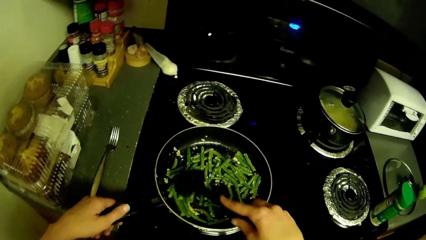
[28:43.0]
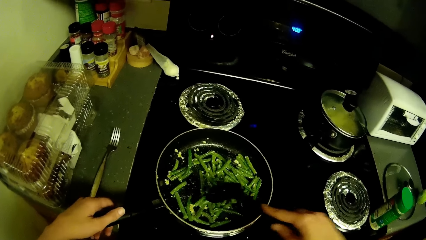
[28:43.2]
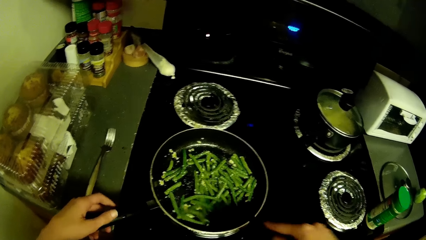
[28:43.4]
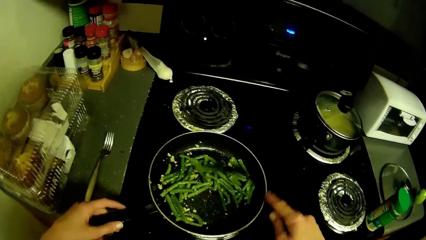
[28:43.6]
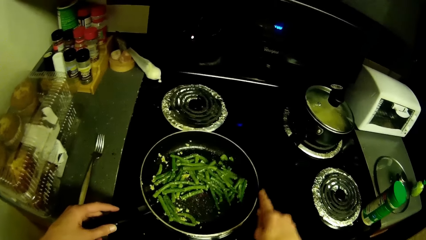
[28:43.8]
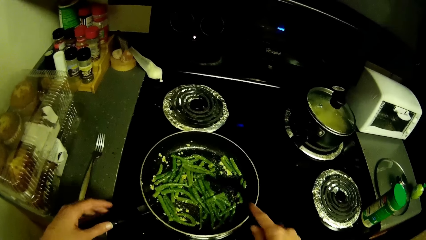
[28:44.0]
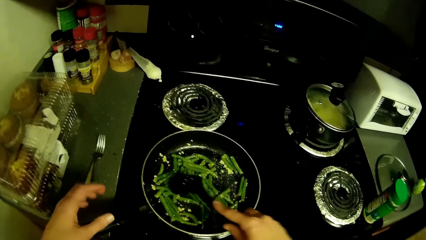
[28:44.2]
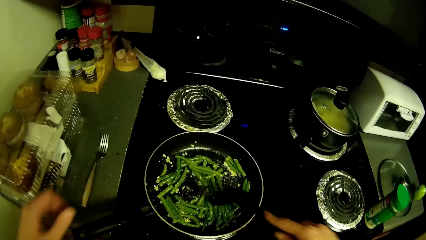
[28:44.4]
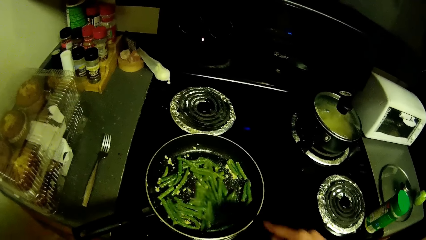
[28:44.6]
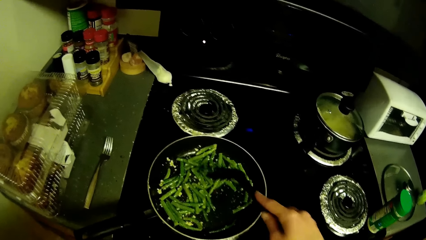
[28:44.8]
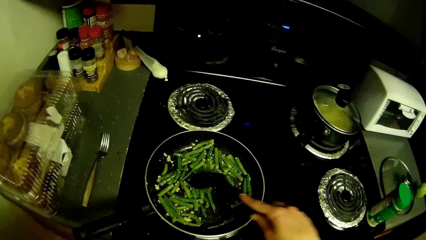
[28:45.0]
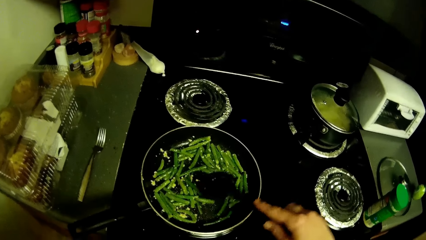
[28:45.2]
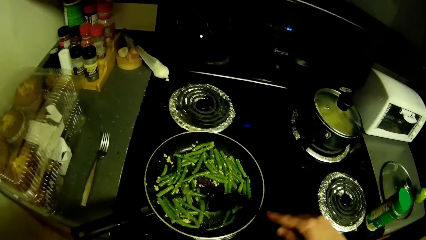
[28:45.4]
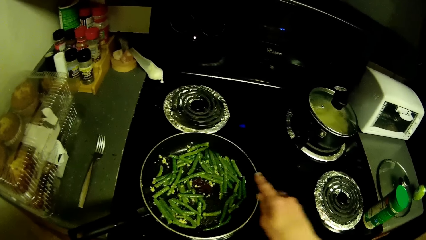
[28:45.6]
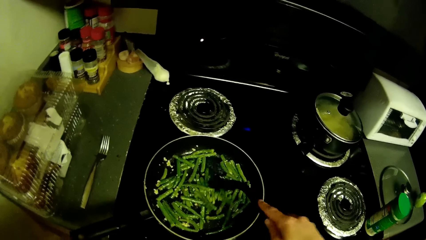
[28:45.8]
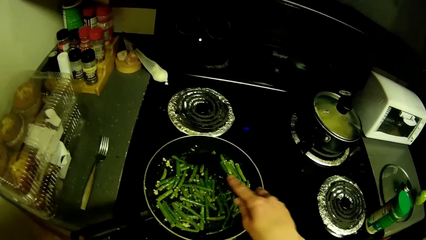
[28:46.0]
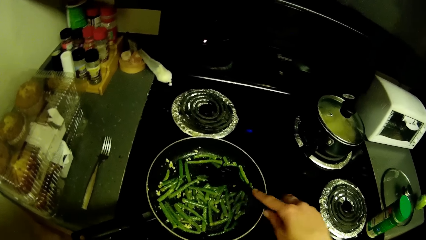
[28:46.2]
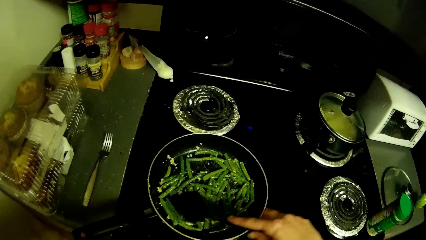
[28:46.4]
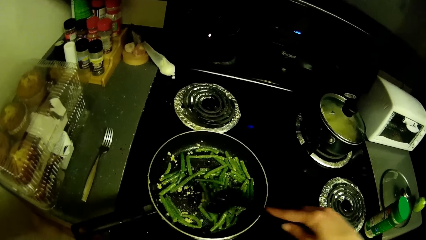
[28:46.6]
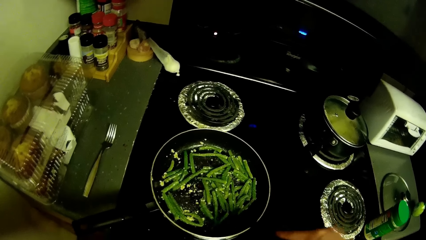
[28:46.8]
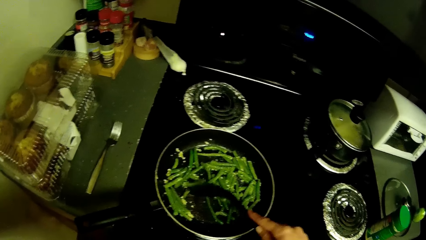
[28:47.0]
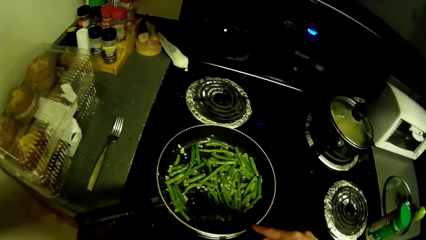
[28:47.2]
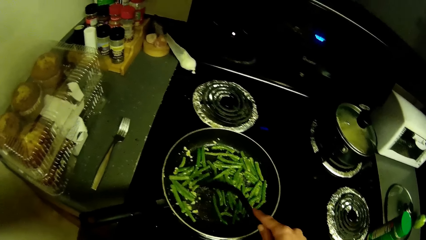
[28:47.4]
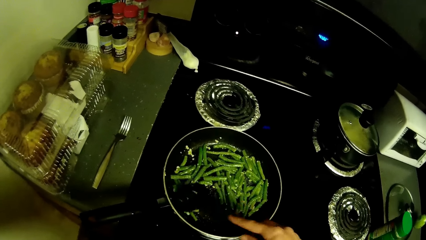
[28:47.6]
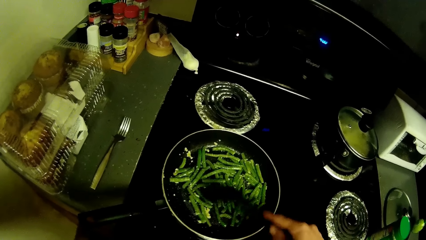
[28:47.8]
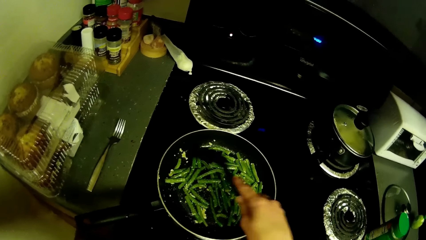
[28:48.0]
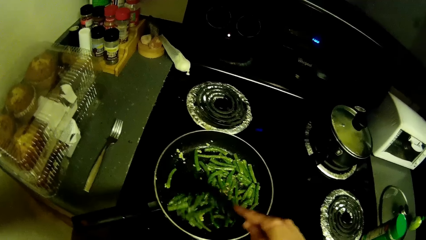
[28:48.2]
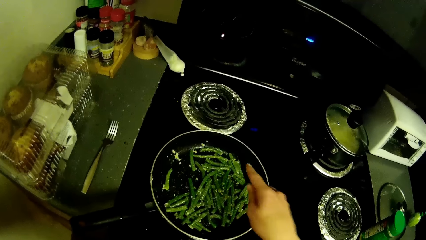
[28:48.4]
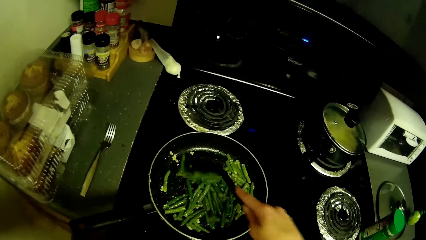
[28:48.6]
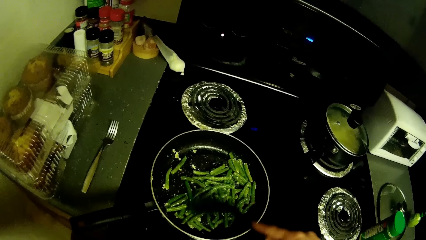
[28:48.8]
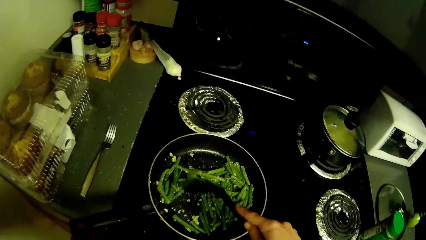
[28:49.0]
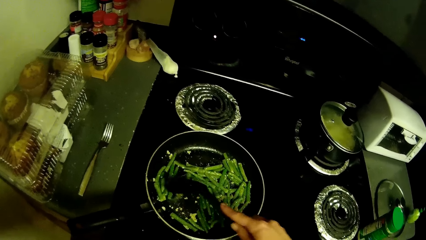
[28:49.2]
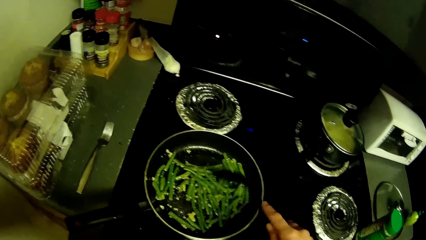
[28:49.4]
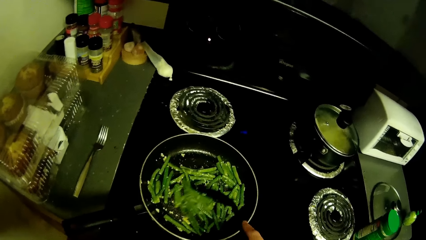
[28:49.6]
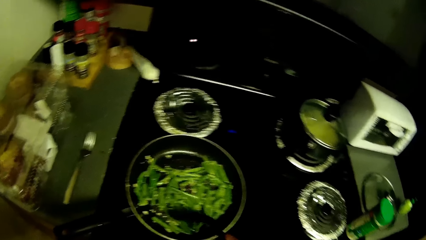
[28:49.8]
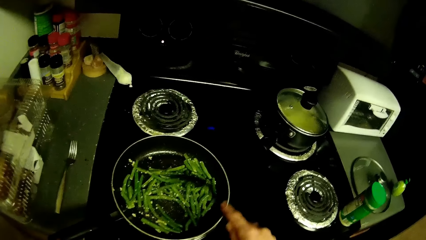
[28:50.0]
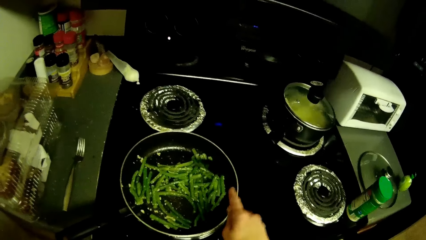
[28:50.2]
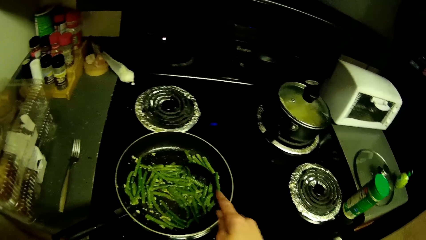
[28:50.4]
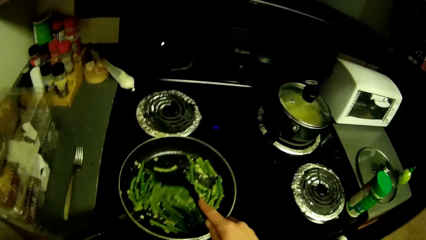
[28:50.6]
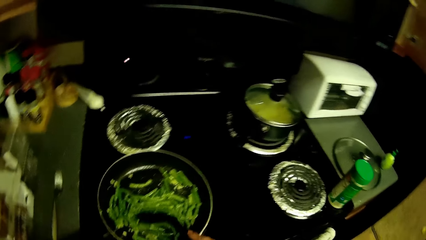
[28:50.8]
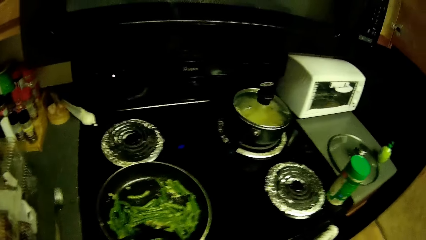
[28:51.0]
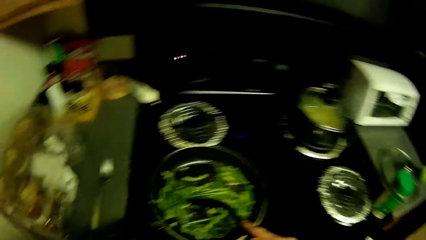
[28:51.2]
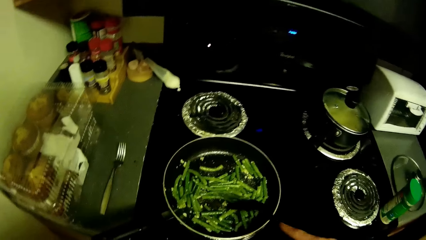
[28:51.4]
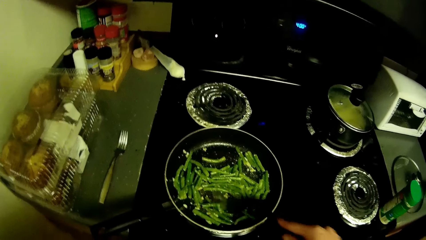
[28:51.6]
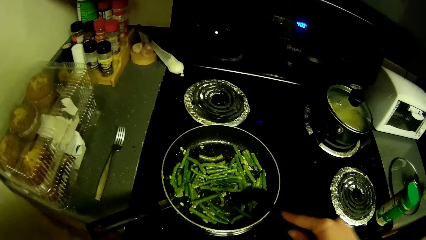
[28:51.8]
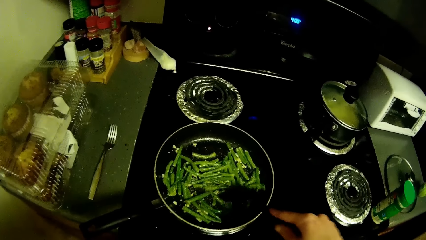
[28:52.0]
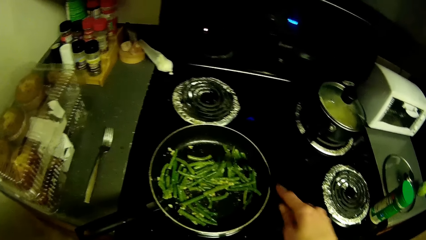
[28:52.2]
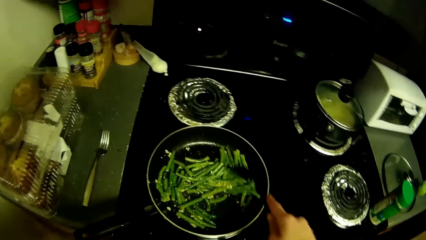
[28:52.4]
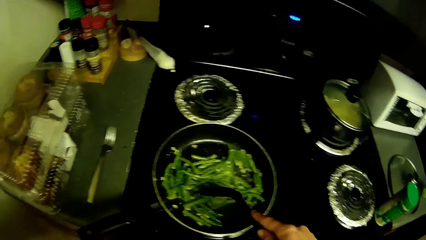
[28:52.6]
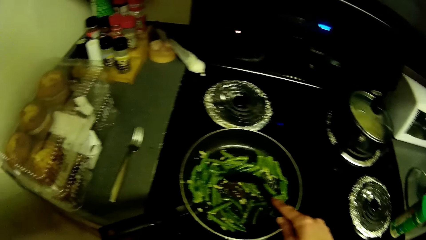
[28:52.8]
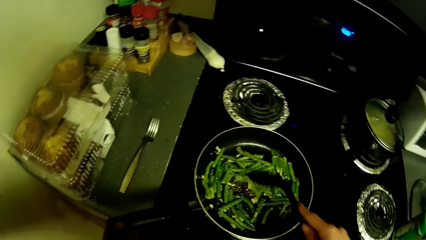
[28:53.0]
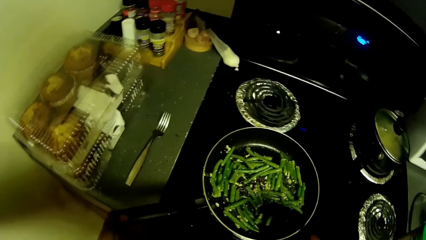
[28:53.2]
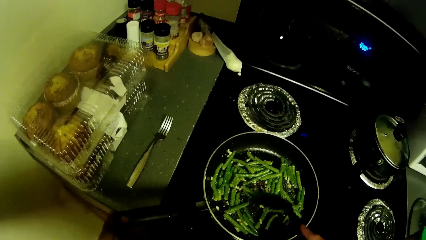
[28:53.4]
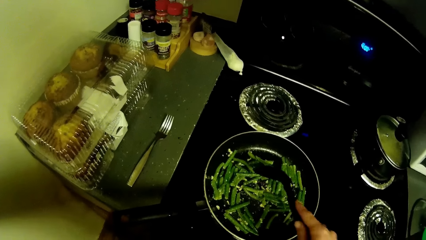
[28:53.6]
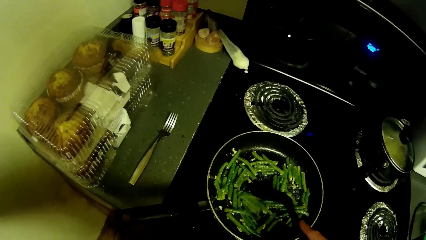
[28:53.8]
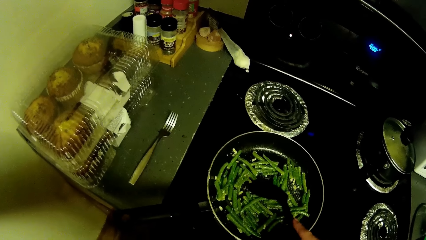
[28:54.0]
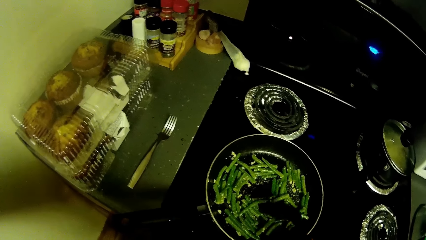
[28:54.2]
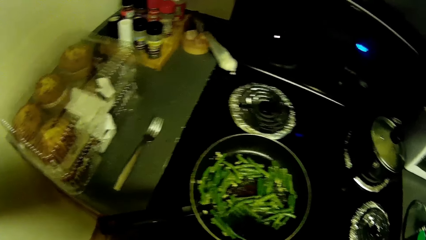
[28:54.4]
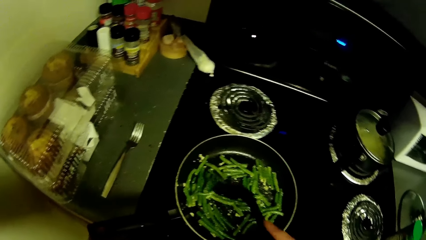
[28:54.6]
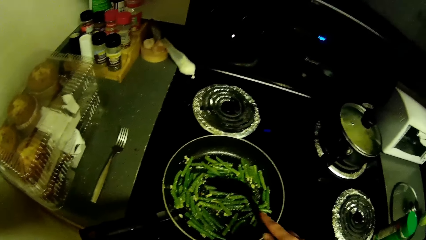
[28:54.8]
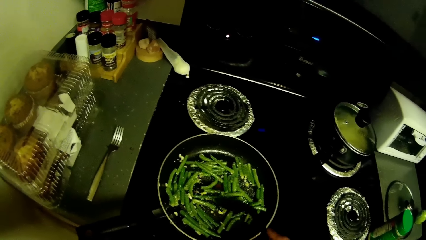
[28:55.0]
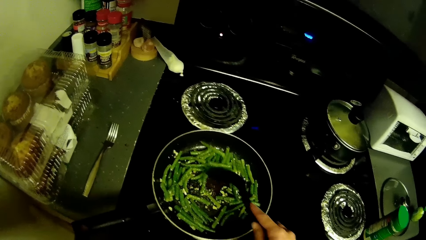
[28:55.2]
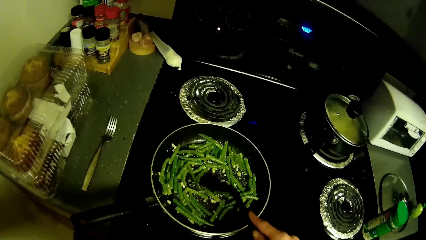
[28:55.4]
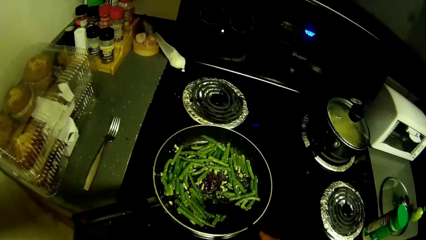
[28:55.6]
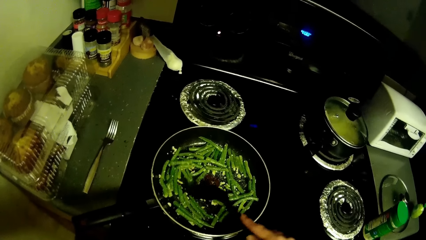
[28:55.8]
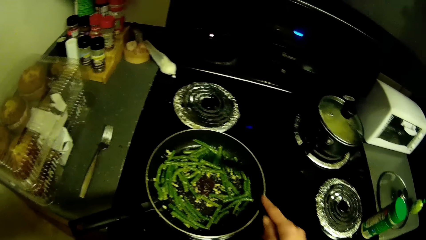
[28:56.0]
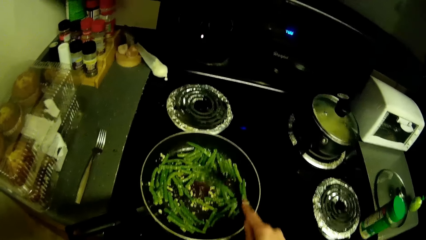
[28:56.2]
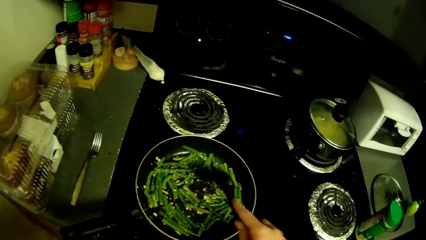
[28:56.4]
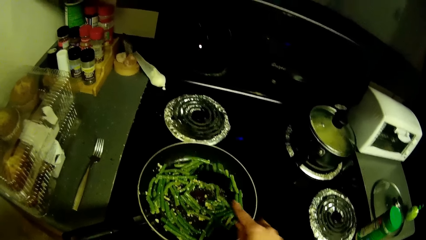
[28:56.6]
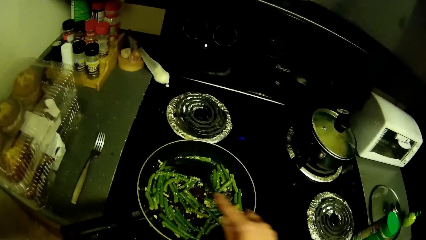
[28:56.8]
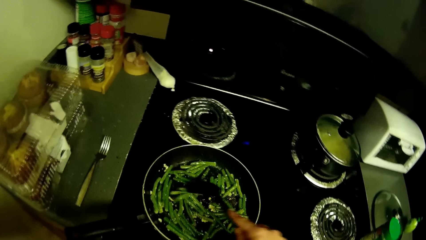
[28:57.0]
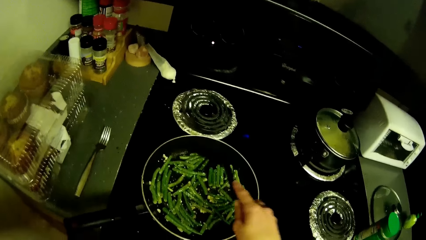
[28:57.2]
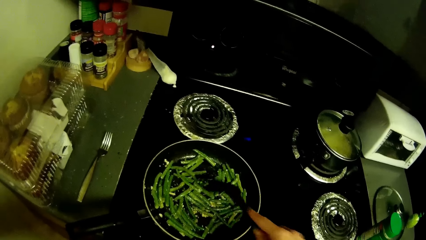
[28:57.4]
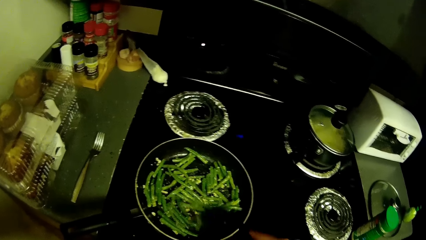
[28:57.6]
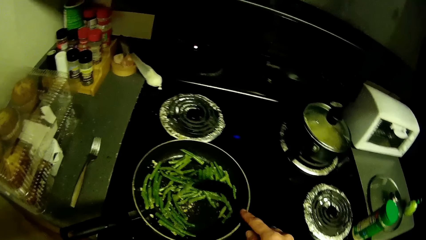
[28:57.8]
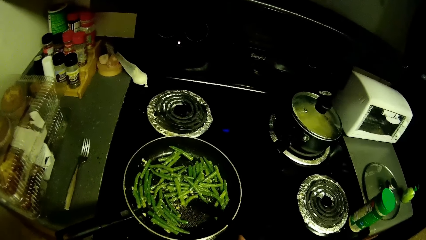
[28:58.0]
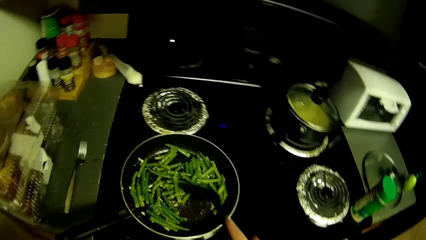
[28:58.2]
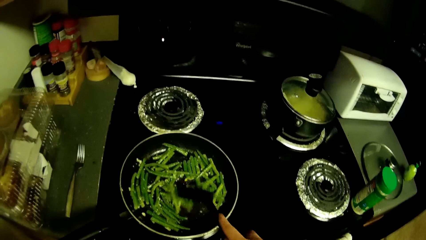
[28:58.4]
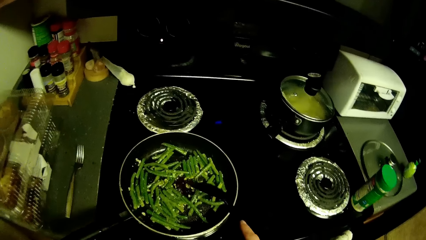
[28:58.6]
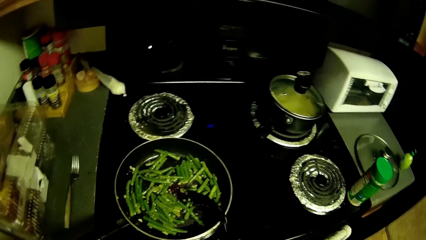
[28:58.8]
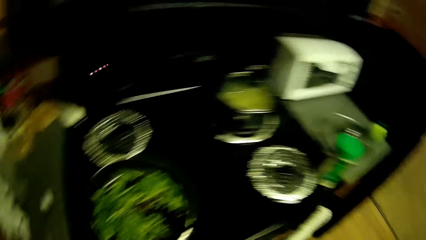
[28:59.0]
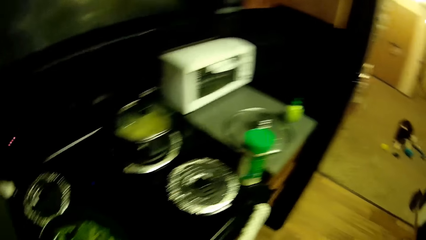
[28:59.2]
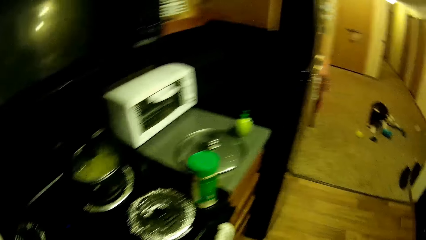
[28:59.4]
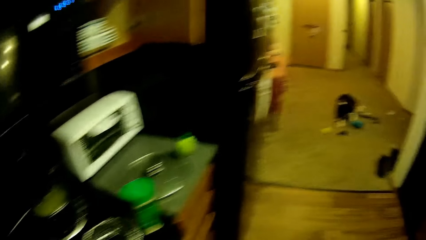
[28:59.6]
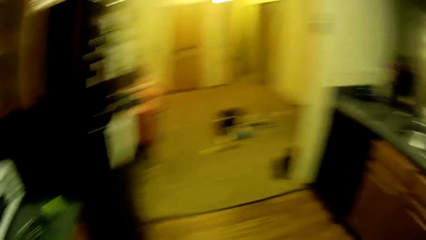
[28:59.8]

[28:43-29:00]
The camera wearer removes her left hand from the handle of the frying pan. She mixes the ingredients.
